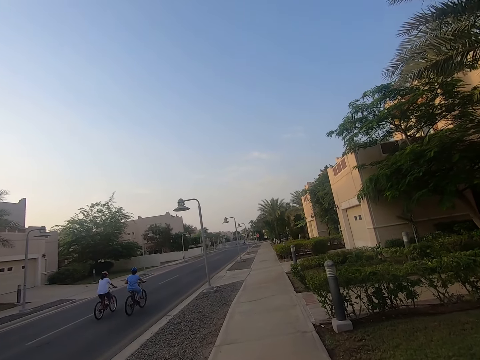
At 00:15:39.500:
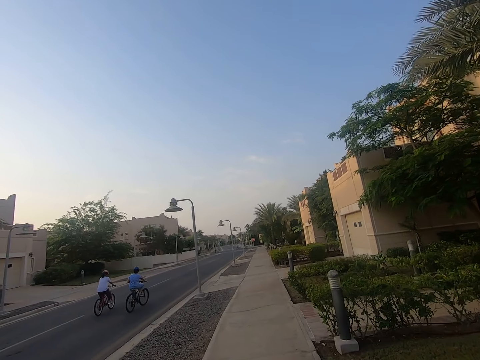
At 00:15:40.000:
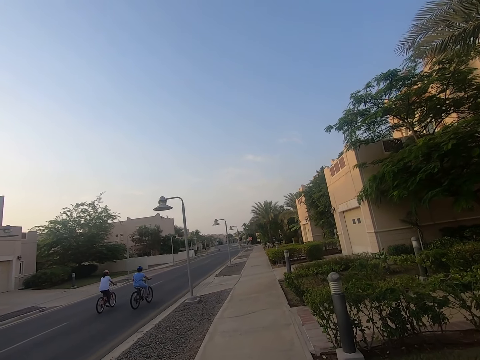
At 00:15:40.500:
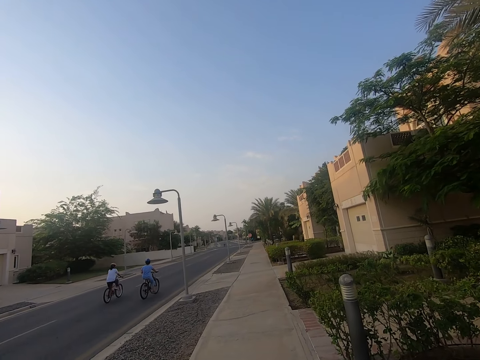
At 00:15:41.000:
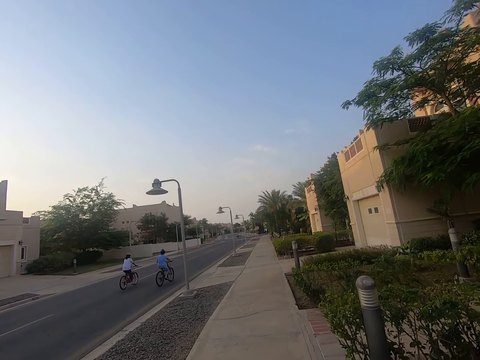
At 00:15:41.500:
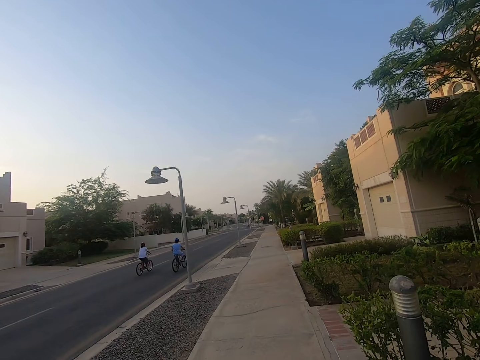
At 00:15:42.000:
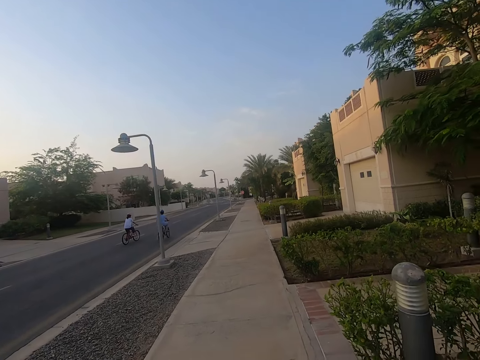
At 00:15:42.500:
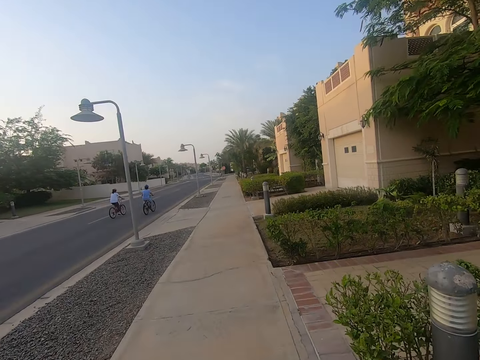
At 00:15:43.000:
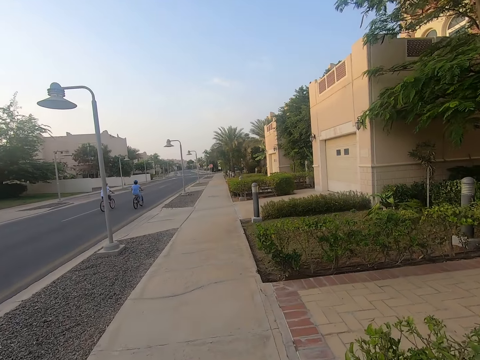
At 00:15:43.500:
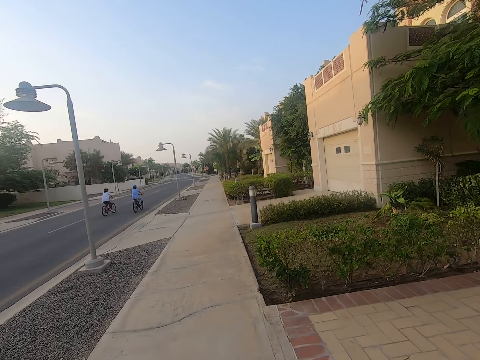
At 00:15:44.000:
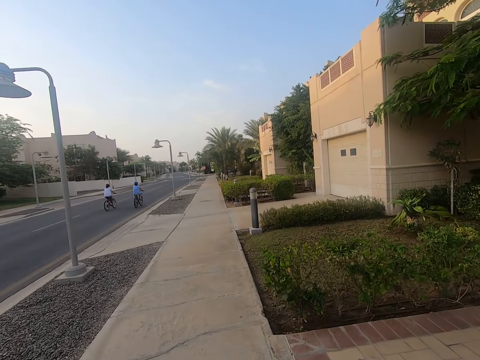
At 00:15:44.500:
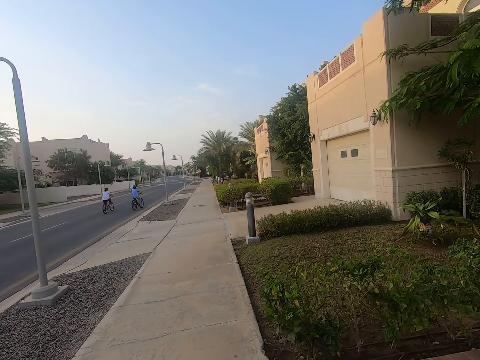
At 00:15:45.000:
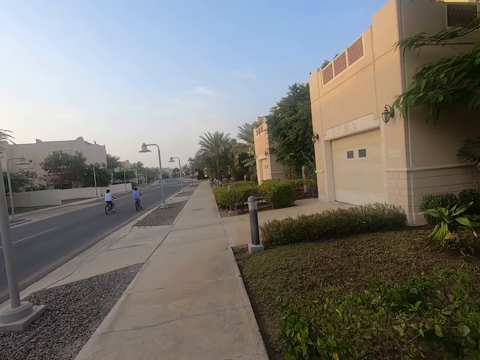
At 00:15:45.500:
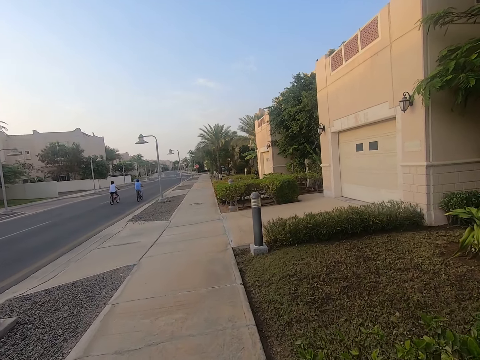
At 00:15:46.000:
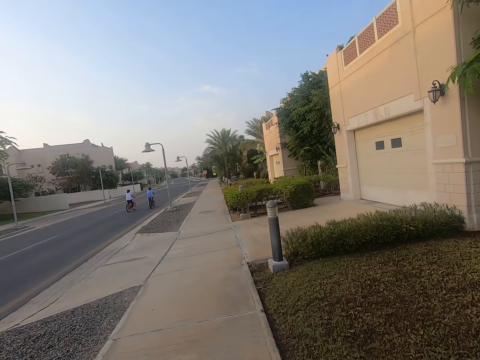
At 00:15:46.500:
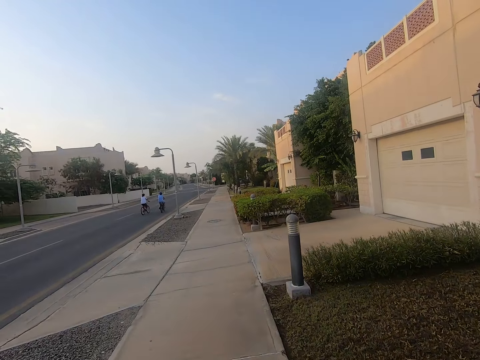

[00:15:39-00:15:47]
The camera wearer walks on the sidewalk.

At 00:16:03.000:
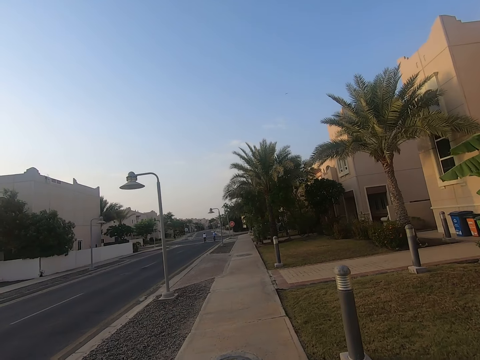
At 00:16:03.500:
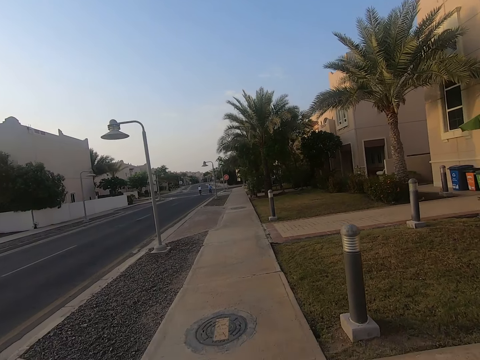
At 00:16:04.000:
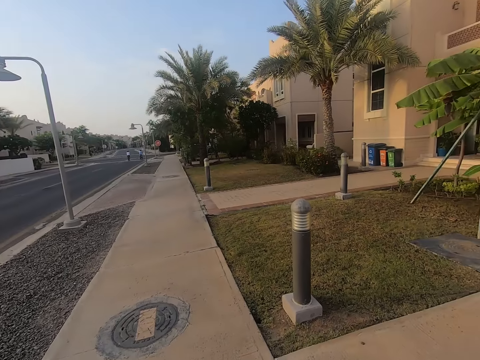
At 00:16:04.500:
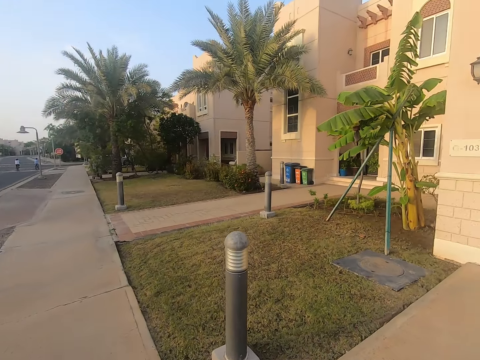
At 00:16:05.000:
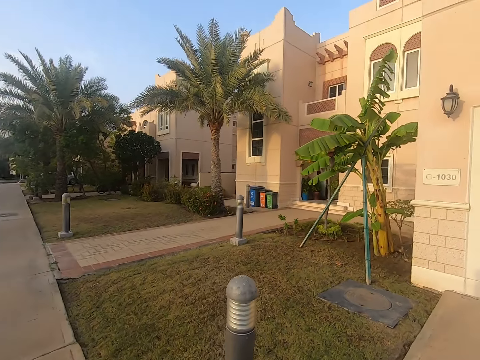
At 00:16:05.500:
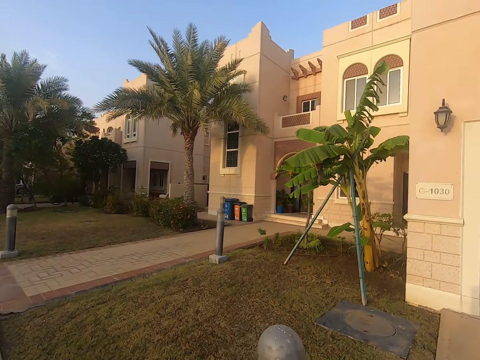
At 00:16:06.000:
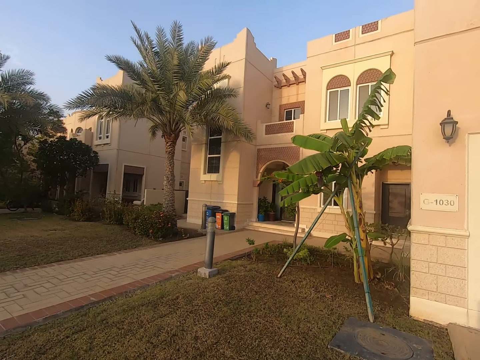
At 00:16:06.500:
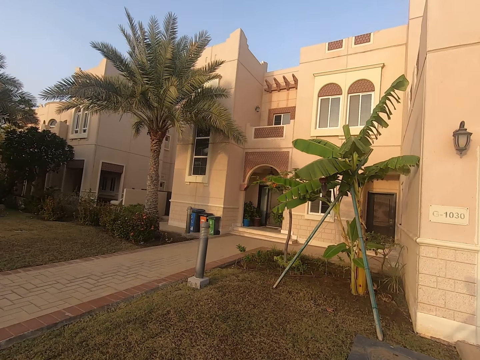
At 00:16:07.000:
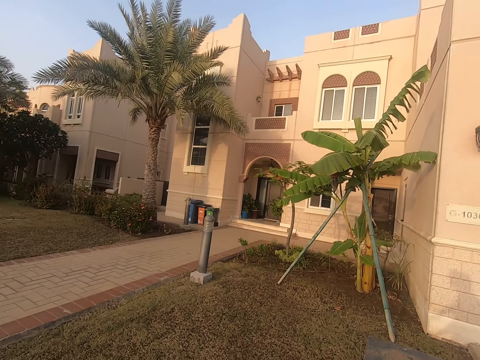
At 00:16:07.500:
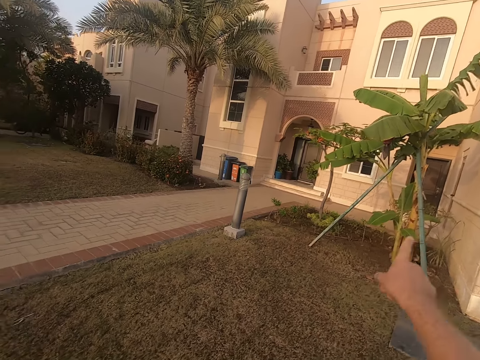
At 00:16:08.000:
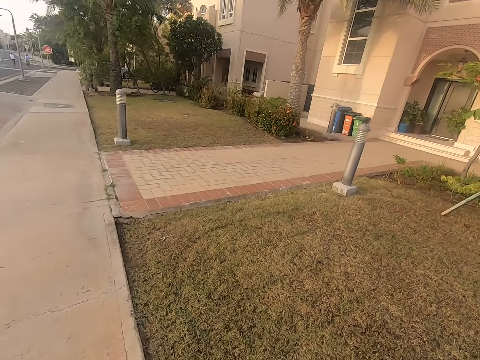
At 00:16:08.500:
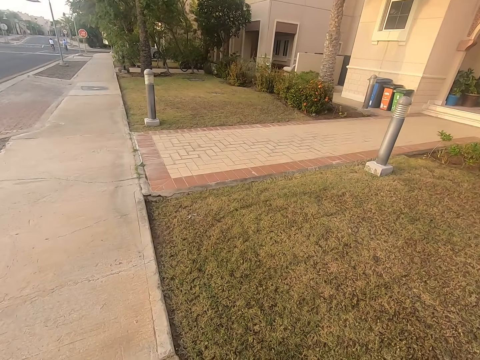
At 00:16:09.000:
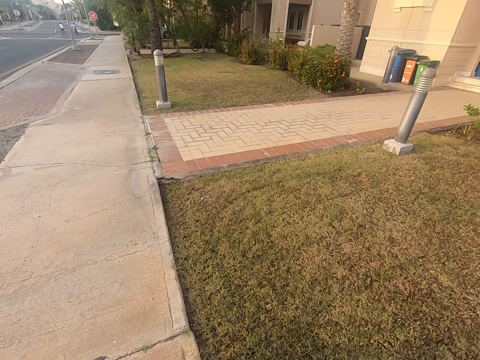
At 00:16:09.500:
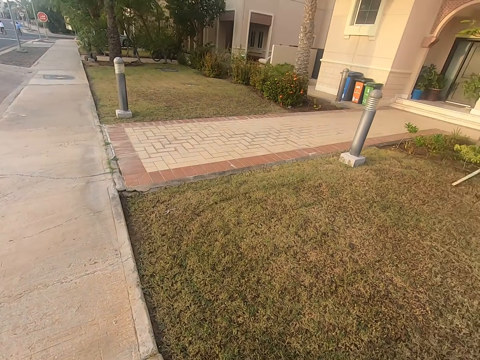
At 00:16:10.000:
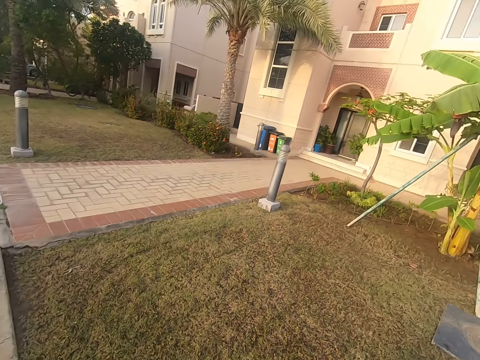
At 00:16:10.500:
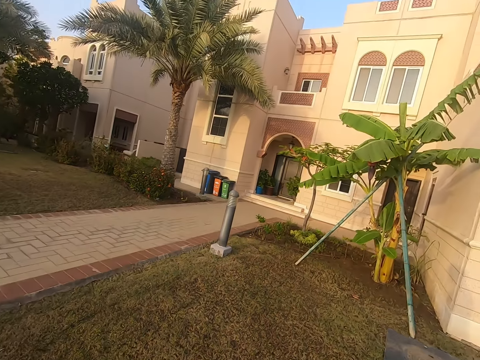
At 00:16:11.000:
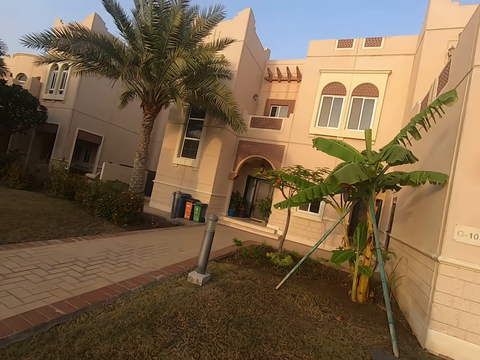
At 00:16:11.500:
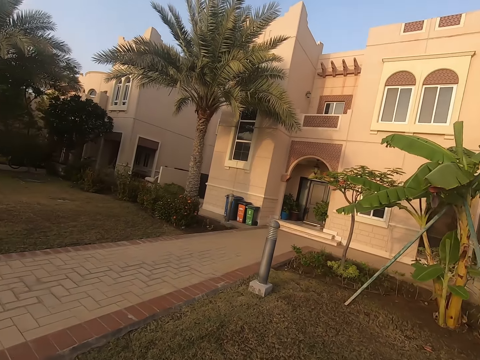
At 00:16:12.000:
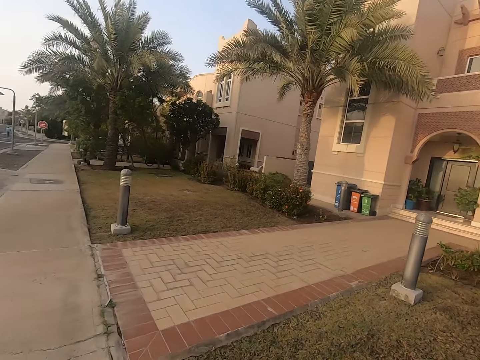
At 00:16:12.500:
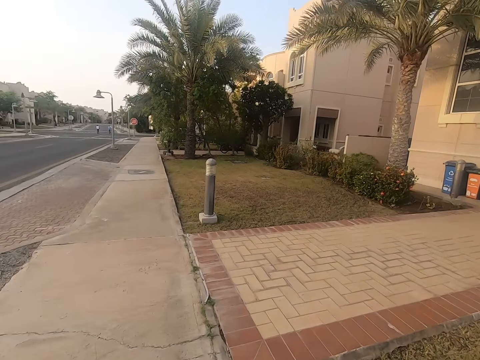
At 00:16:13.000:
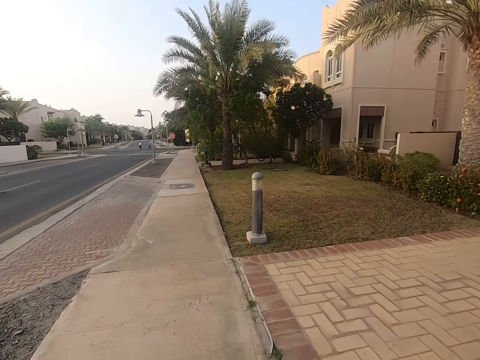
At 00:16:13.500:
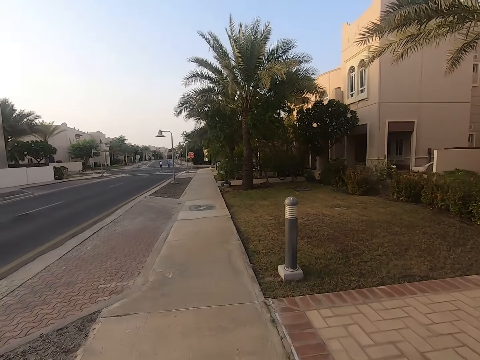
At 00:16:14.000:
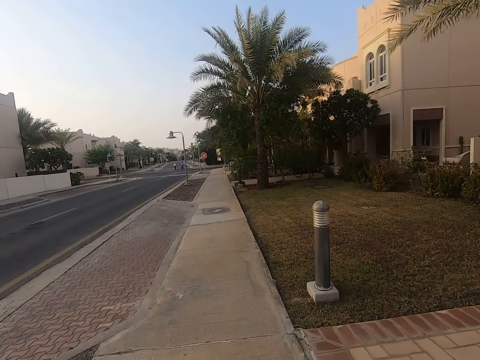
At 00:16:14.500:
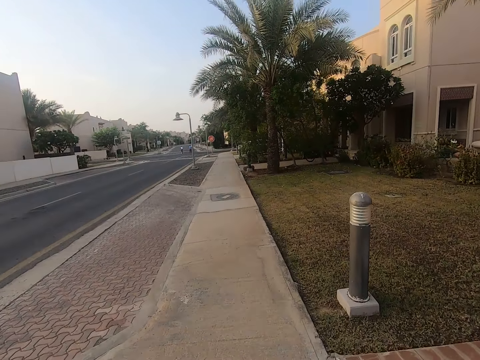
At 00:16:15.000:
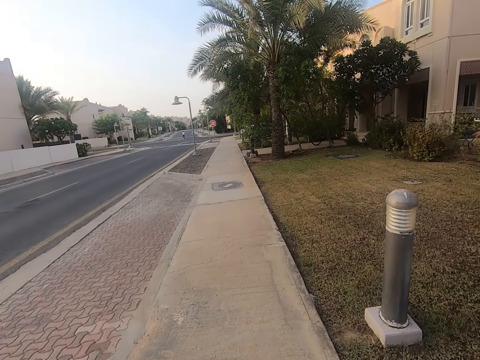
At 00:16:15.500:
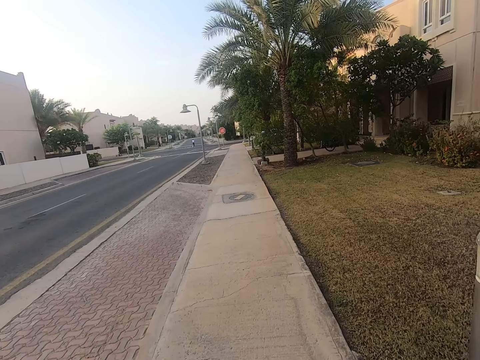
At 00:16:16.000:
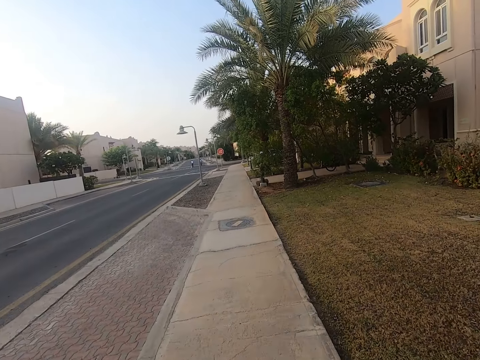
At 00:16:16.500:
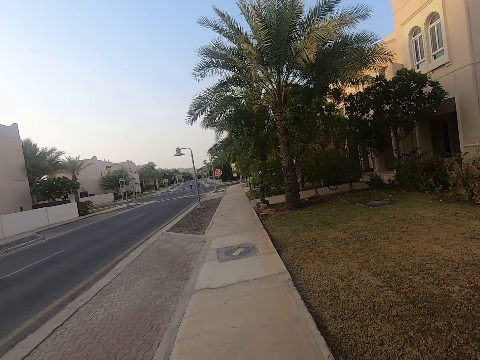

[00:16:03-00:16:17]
The camera wearer turns to look at a building on the right. They point at the building. They walk on the sidewalk.

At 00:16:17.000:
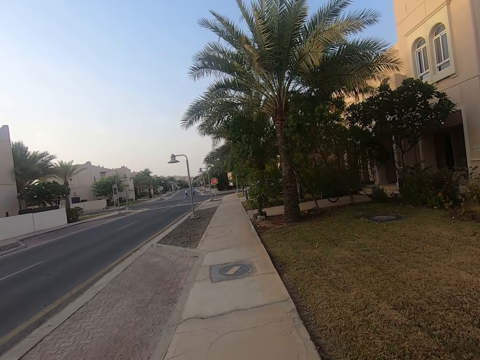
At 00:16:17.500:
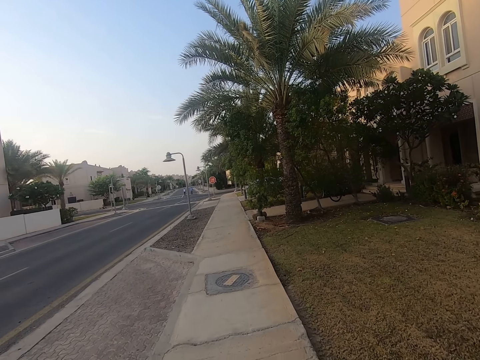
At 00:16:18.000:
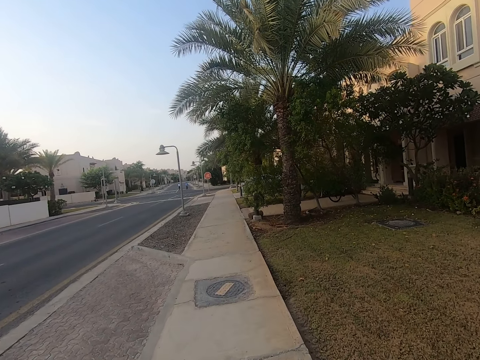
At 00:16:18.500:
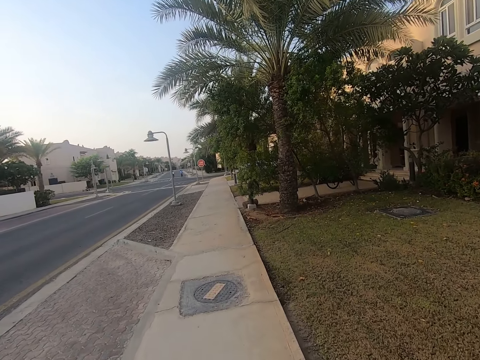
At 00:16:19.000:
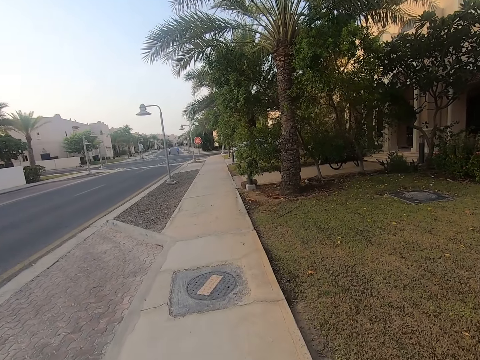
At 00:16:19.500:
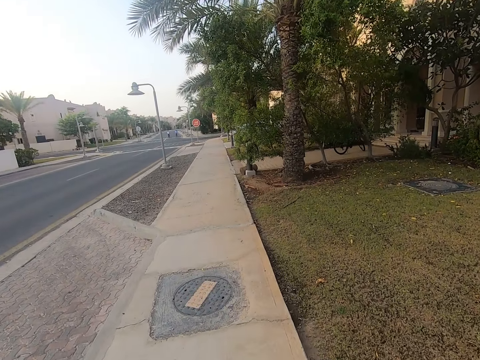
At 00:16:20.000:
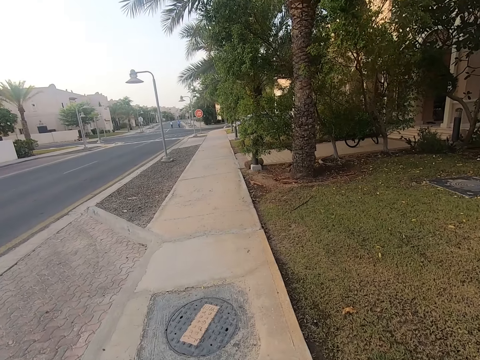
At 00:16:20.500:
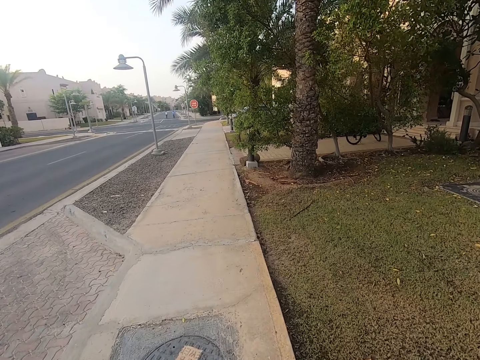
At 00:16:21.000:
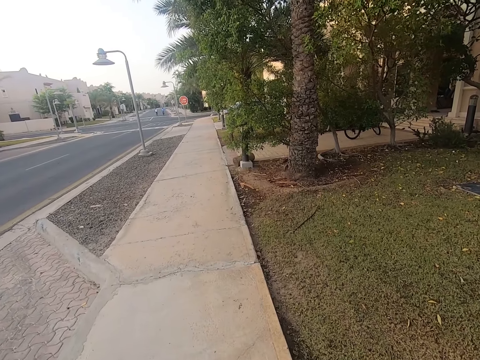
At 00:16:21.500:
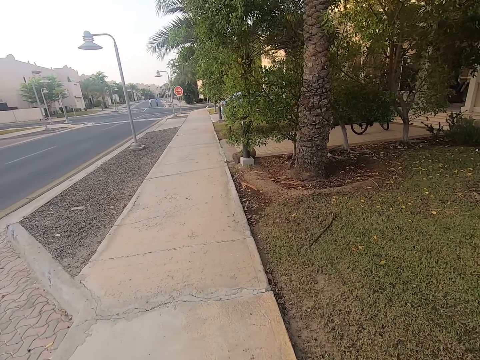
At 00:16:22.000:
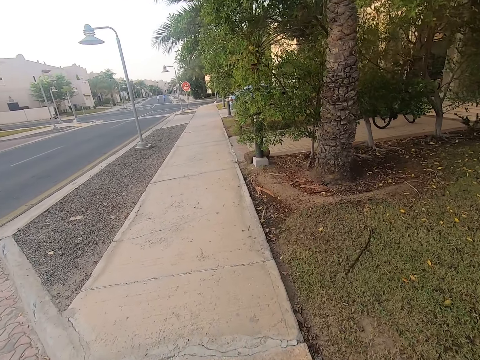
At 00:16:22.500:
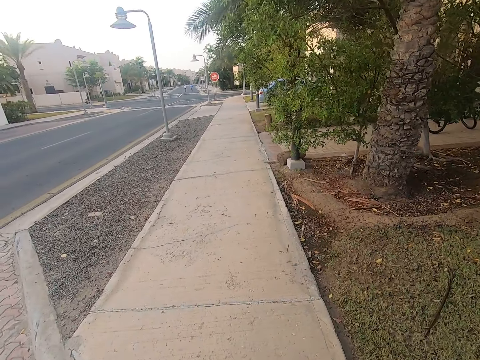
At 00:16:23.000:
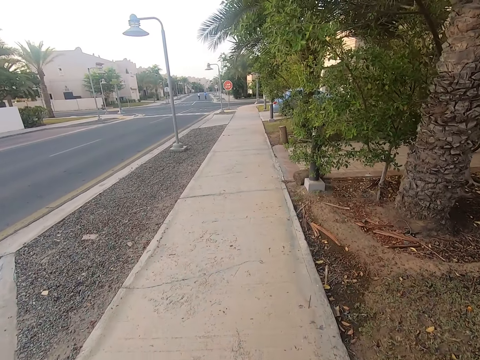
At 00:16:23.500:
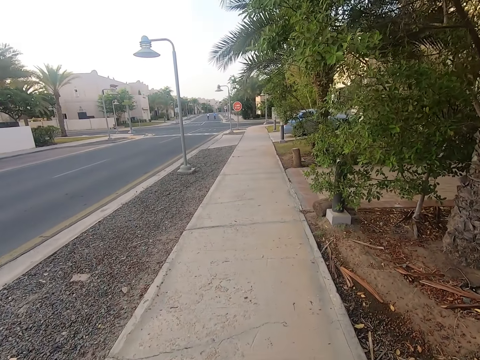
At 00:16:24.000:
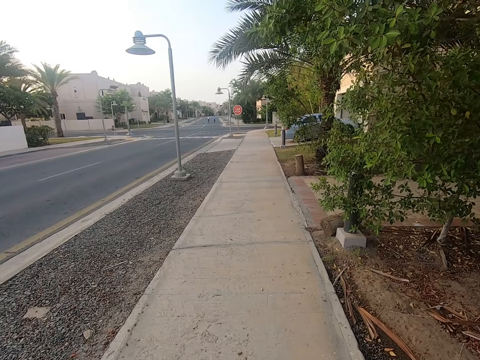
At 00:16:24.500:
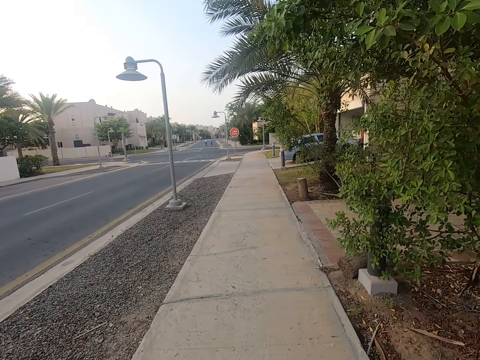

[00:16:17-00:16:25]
The camera wearer walks on a pathway.
